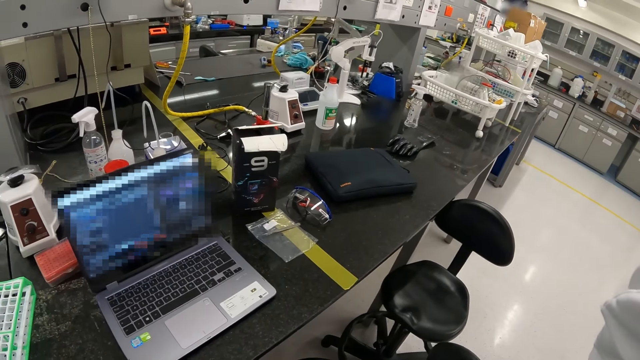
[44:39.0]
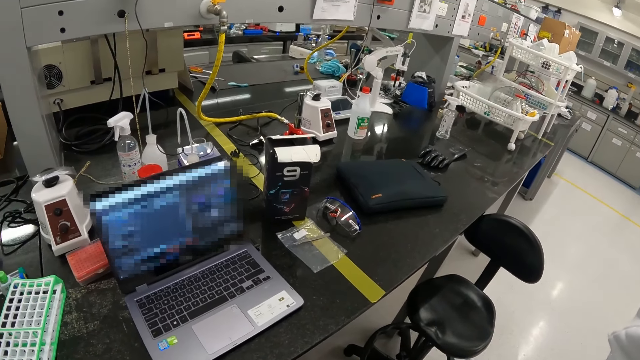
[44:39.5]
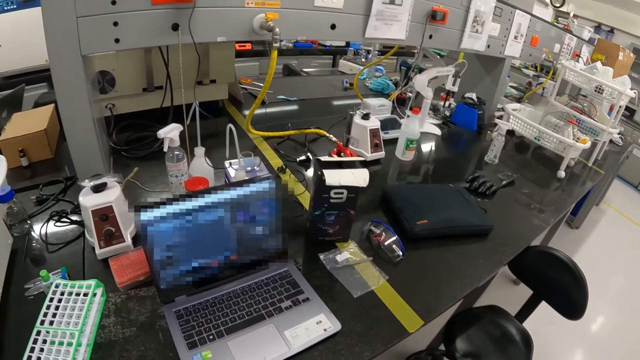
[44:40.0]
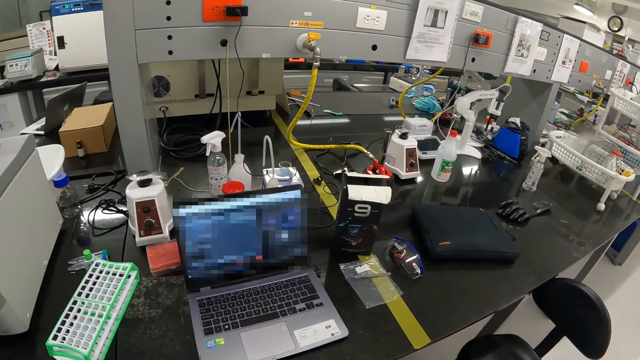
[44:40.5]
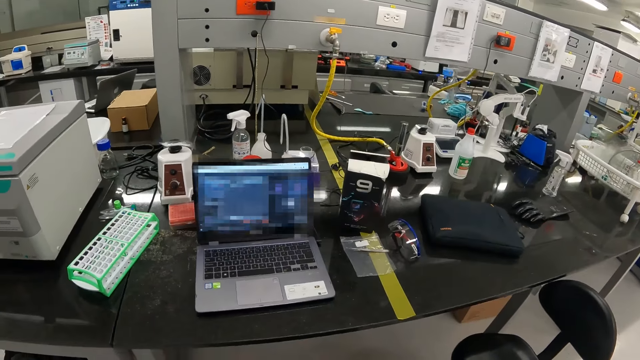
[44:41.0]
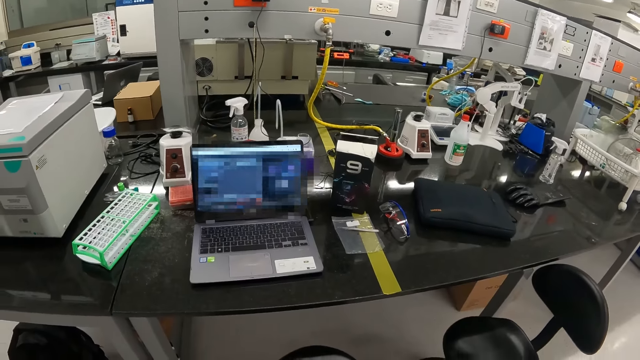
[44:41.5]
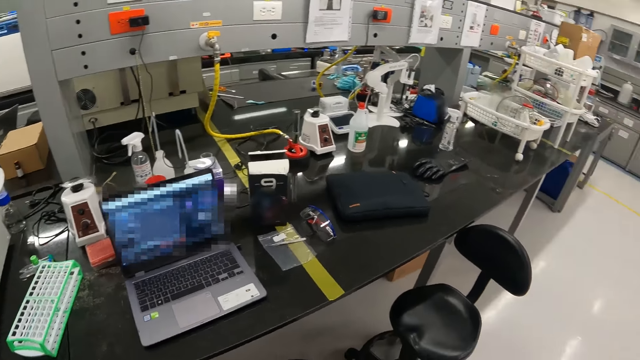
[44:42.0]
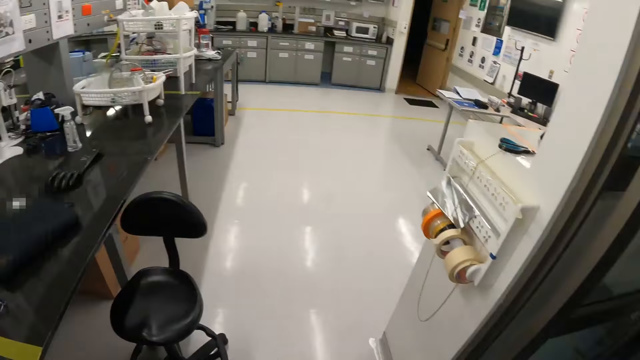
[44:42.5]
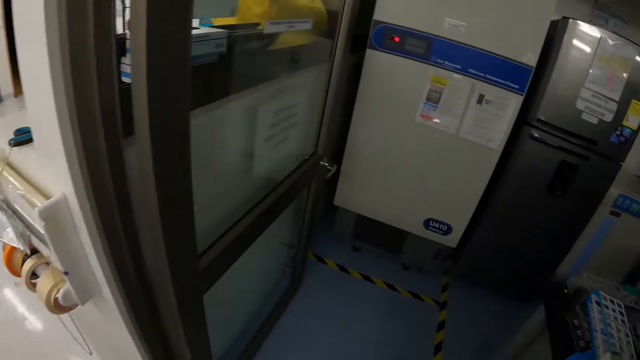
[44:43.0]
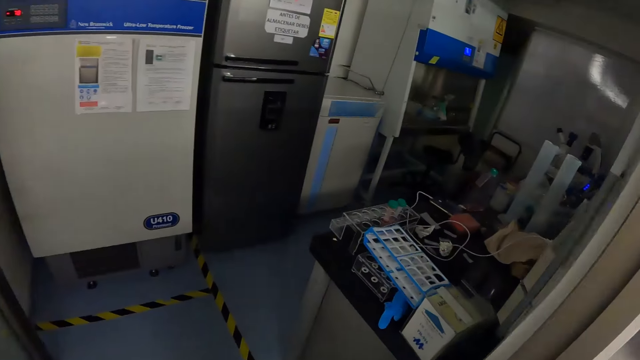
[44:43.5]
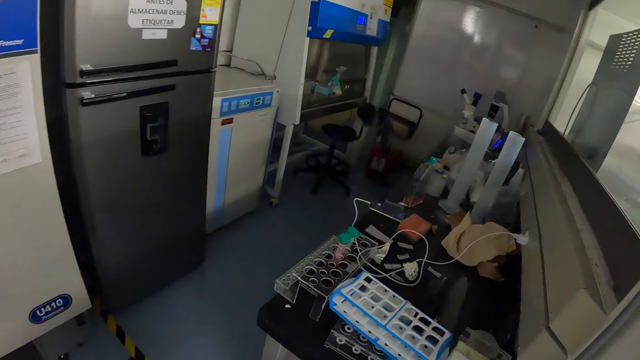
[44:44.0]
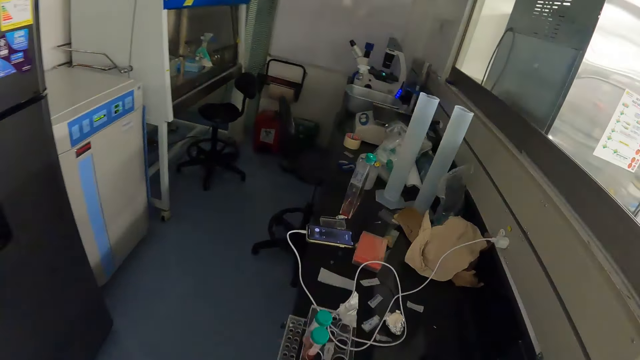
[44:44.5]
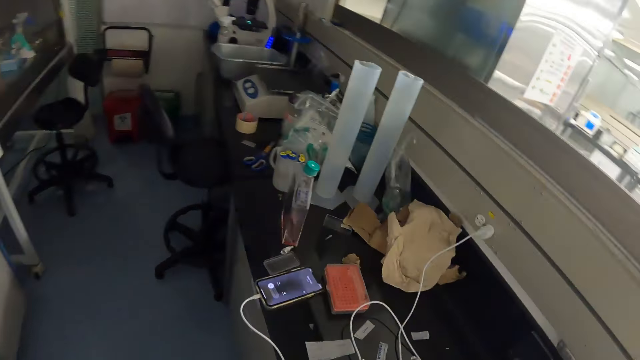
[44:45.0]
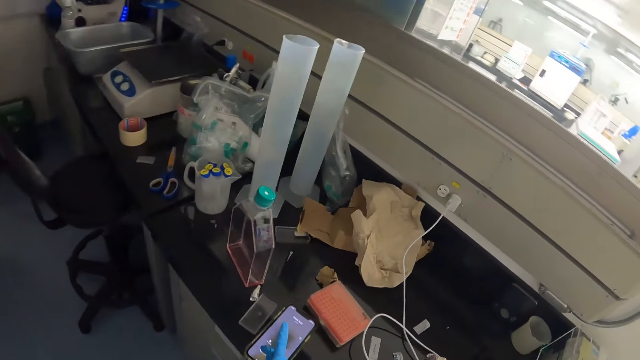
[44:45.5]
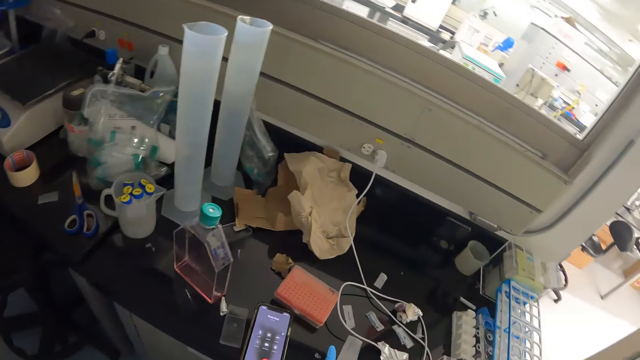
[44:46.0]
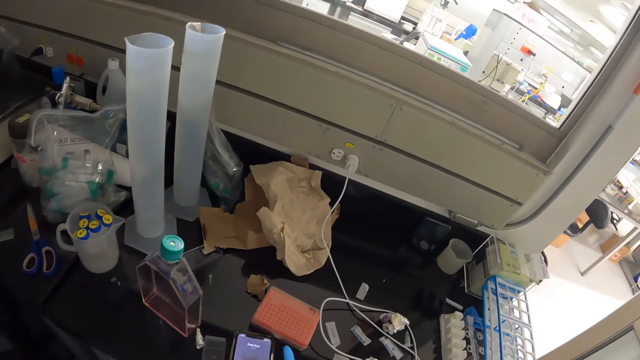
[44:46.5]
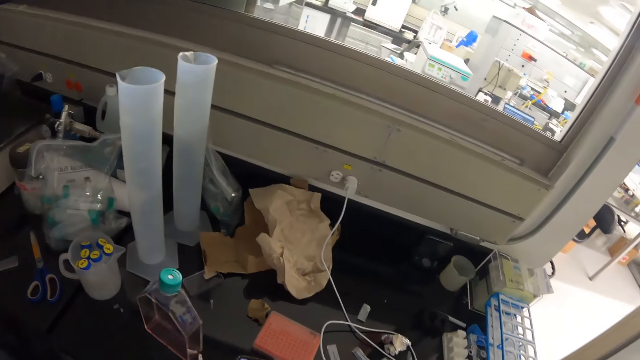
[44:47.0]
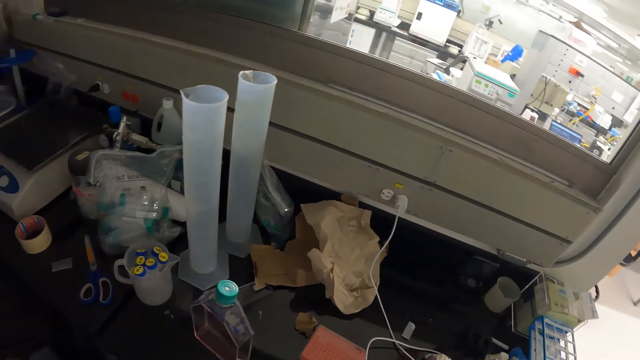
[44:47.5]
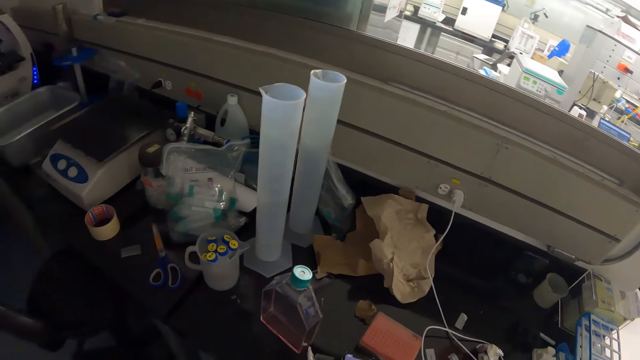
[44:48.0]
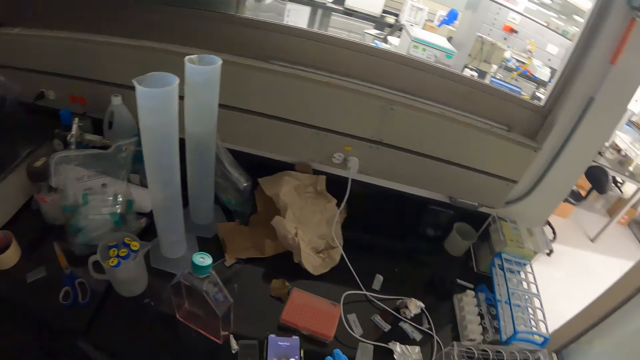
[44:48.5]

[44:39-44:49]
The camera wearer turns back. He walks into the laboratory. He operates a phone with his right hand.

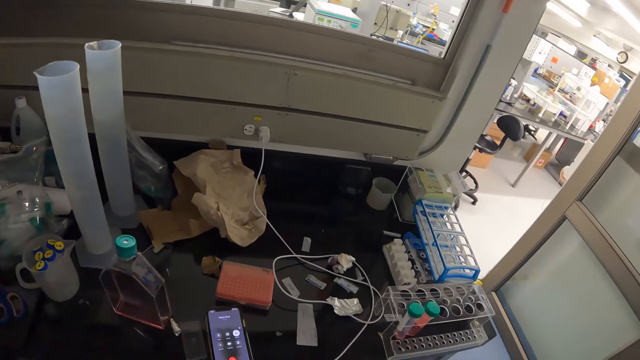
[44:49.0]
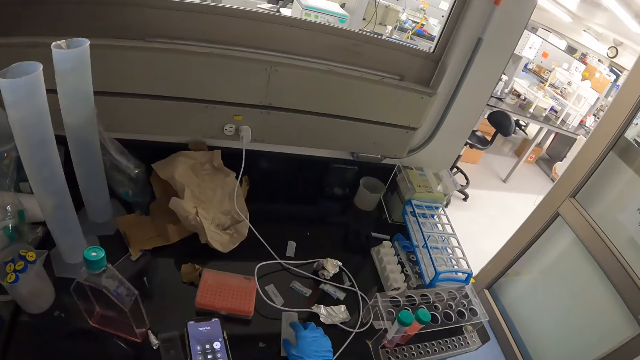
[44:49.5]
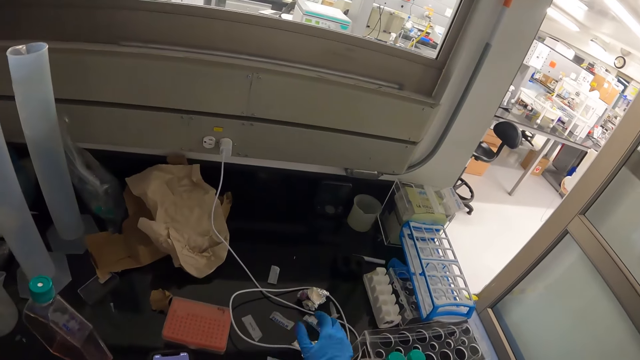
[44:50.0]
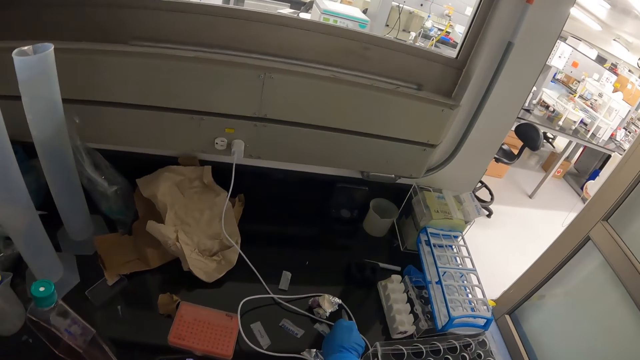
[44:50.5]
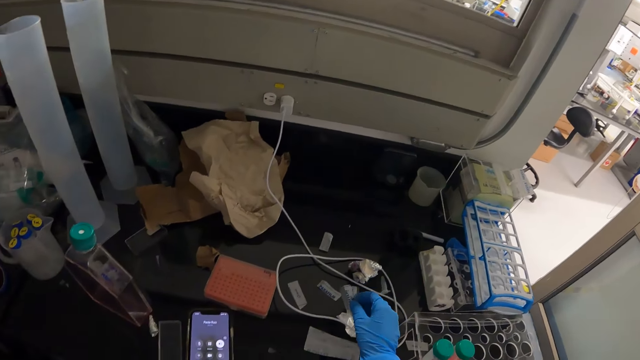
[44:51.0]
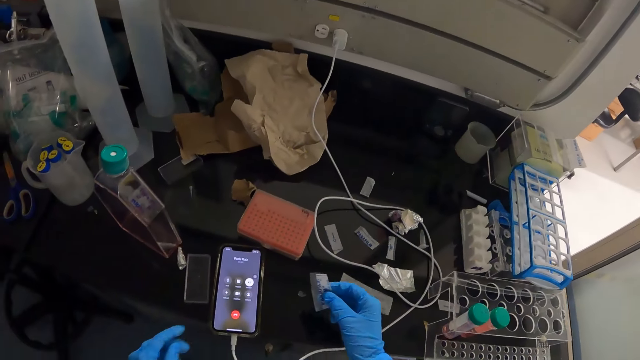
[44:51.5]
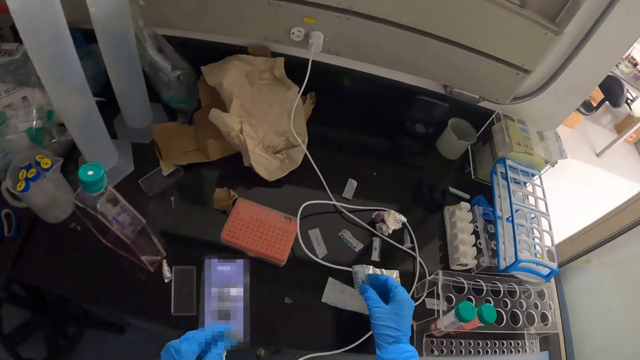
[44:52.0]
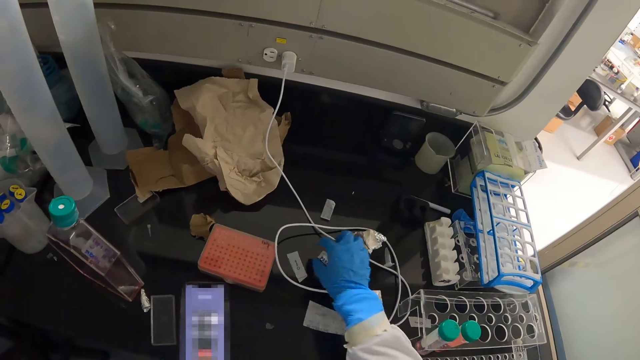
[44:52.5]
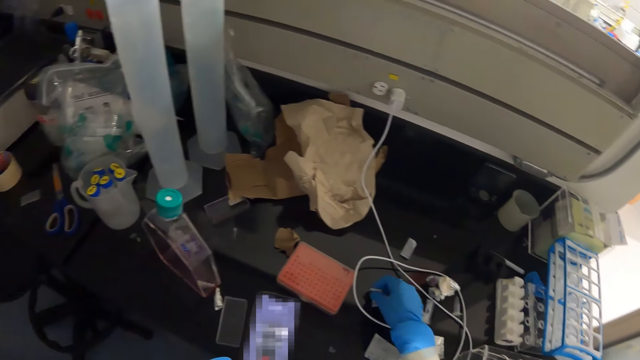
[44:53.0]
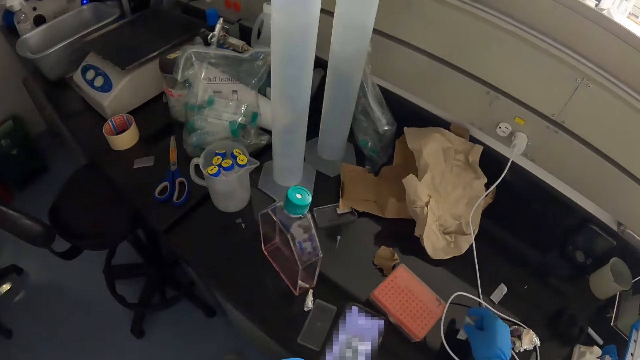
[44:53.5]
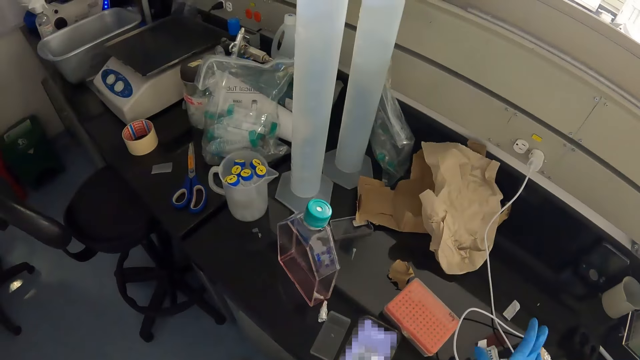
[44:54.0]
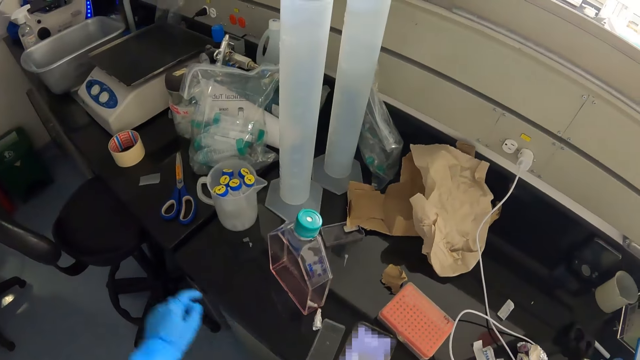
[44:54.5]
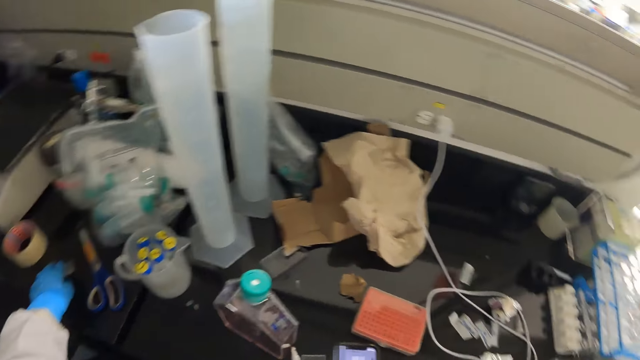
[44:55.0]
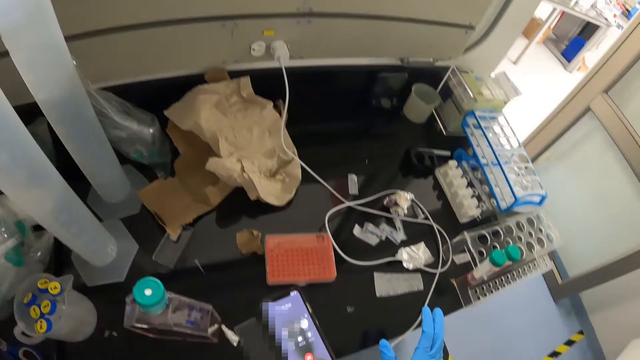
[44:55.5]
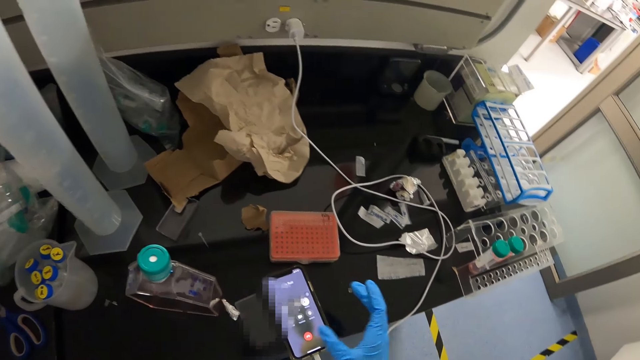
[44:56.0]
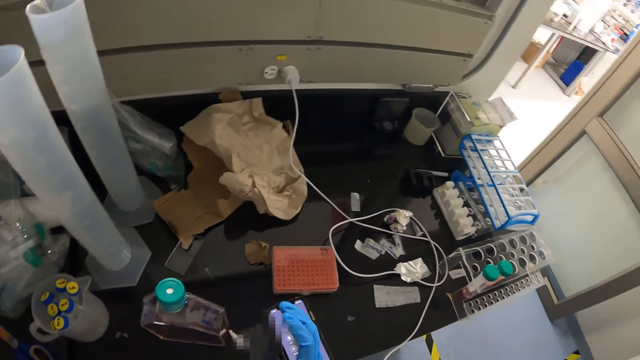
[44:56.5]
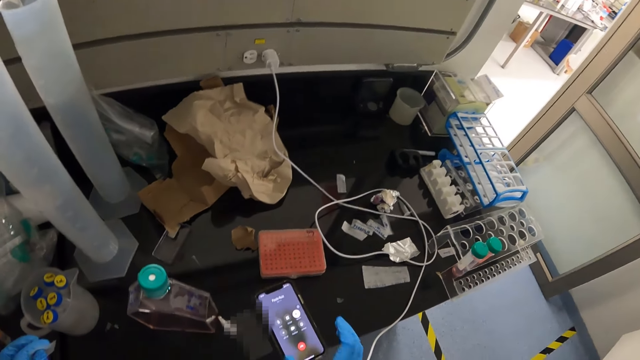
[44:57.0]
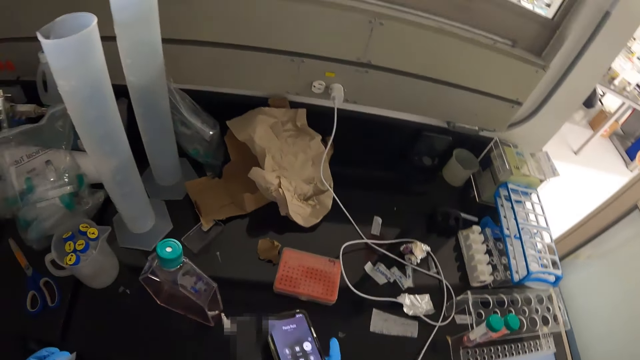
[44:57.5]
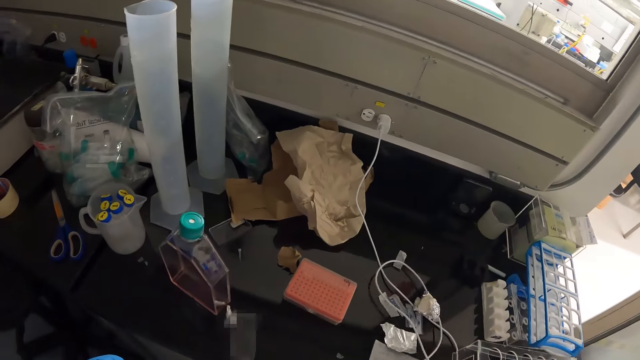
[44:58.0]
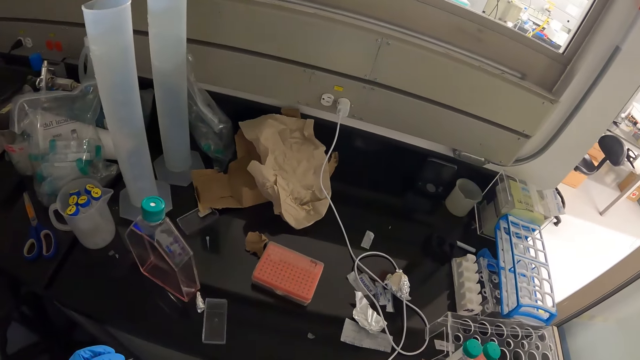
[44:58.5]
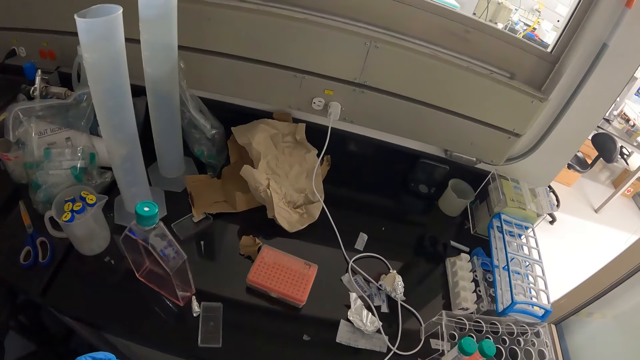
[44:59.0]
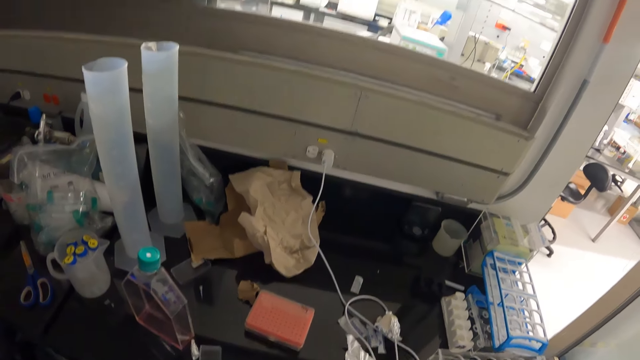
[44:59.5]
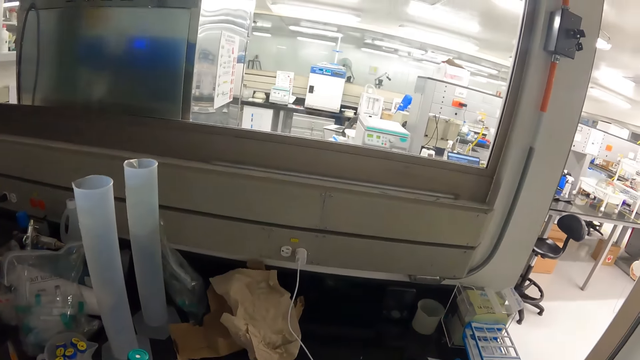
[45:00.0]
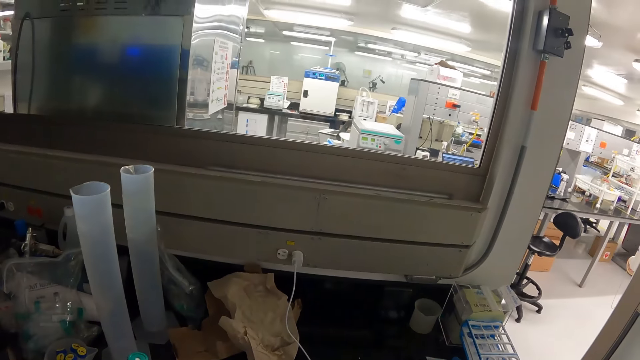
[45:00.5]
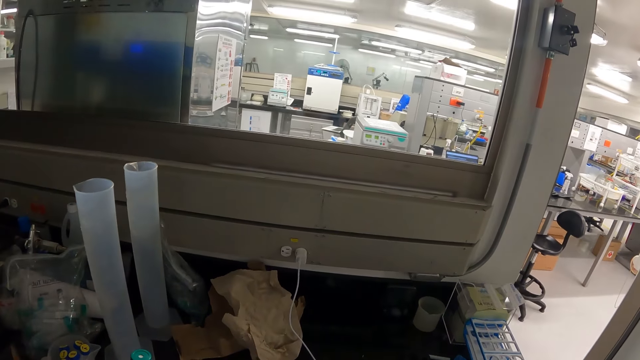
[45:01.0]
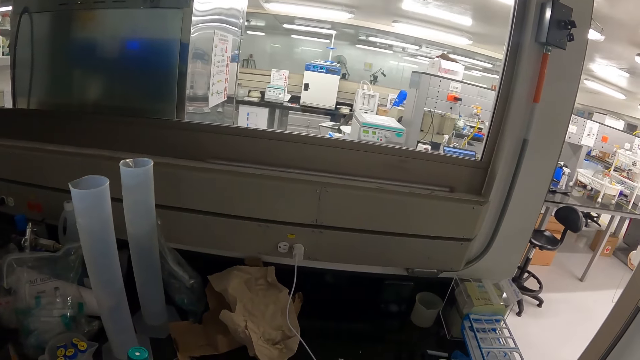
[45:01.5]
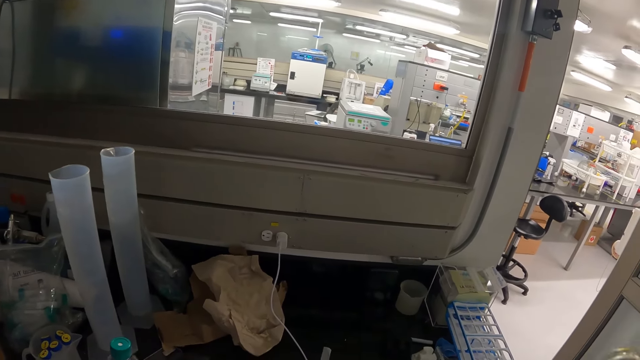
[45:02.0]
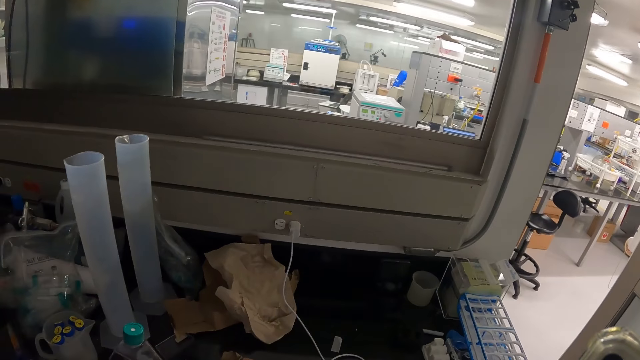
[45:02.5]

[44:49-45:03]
The camera wearer touches a paper from the workbench with his right hand. He picks up nylon papers. He places the nylon papers on the lab bench. He picks up a paper. He picks the phone from the workbench with his right hand. He looks up.
